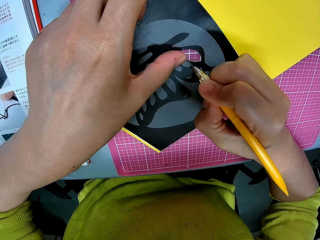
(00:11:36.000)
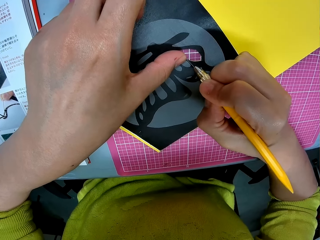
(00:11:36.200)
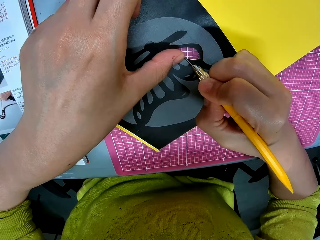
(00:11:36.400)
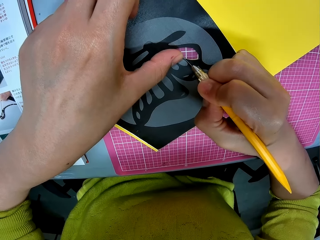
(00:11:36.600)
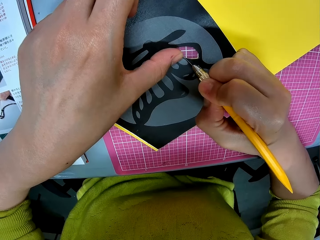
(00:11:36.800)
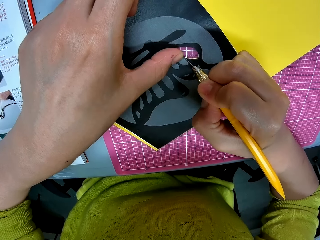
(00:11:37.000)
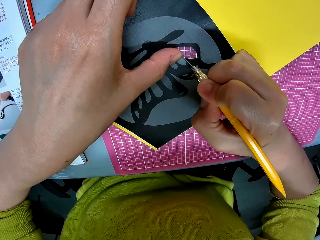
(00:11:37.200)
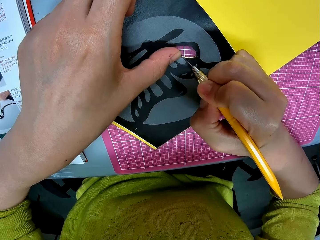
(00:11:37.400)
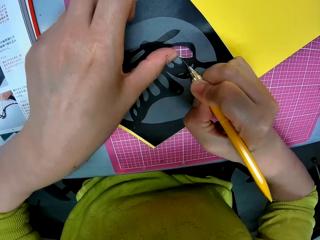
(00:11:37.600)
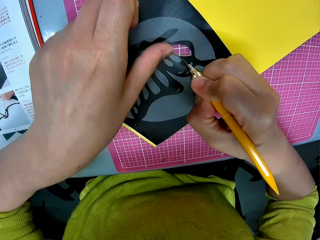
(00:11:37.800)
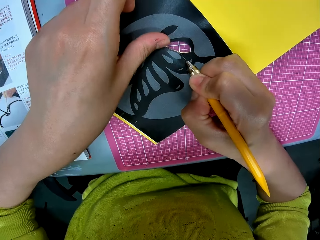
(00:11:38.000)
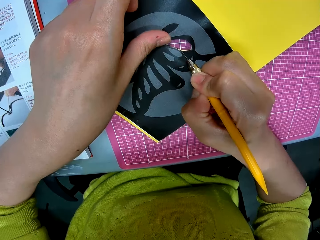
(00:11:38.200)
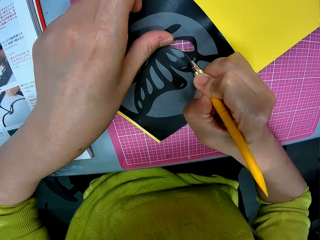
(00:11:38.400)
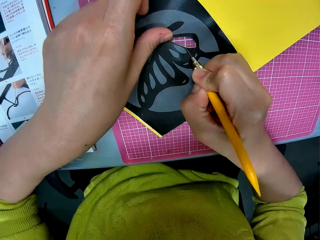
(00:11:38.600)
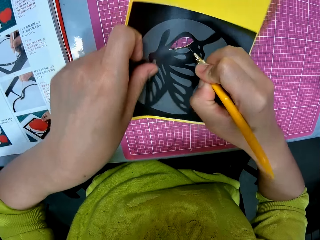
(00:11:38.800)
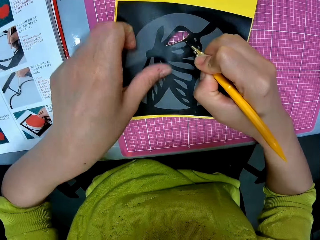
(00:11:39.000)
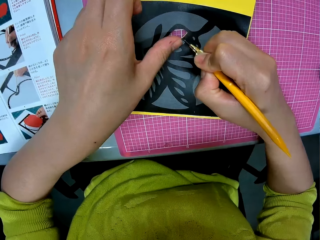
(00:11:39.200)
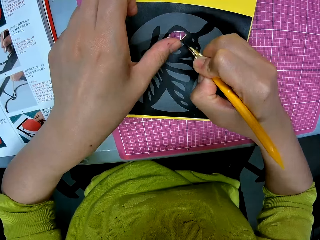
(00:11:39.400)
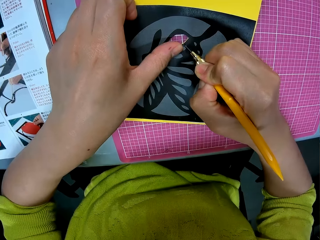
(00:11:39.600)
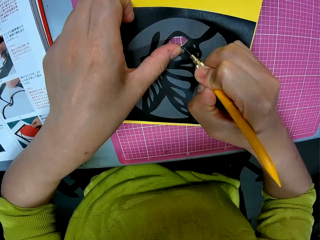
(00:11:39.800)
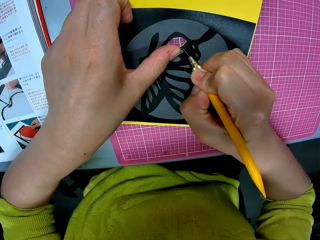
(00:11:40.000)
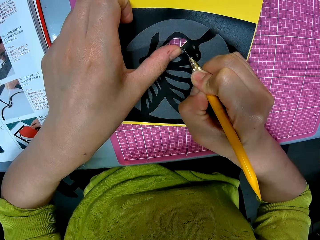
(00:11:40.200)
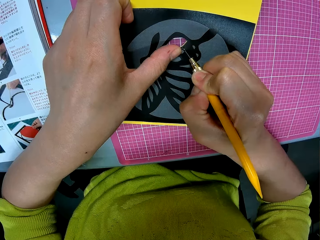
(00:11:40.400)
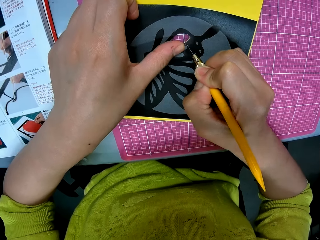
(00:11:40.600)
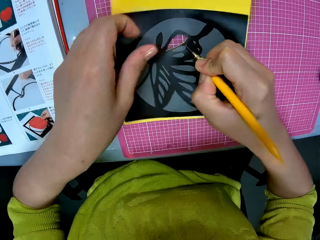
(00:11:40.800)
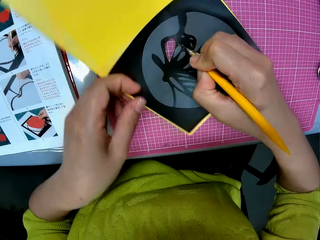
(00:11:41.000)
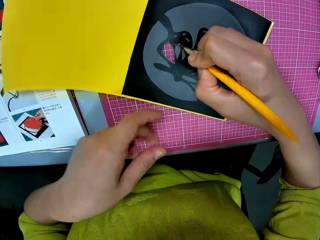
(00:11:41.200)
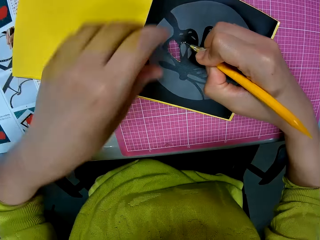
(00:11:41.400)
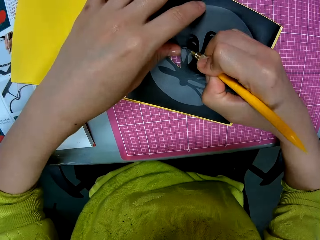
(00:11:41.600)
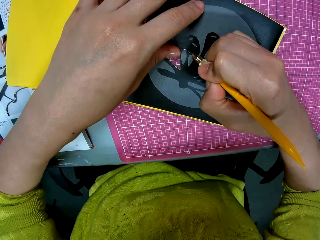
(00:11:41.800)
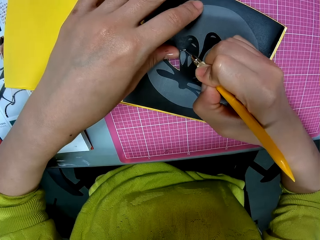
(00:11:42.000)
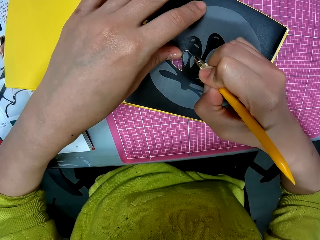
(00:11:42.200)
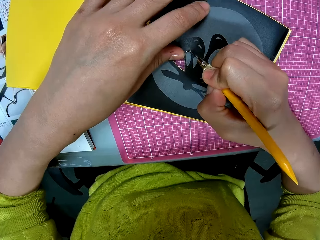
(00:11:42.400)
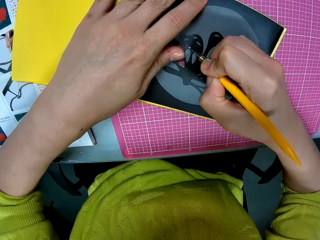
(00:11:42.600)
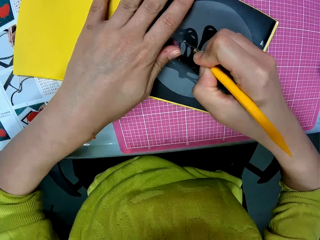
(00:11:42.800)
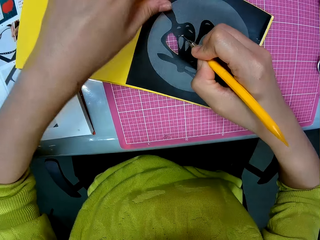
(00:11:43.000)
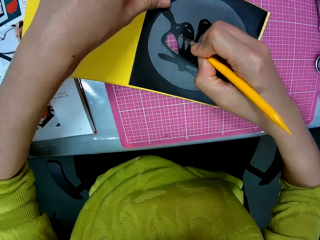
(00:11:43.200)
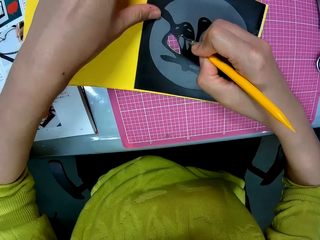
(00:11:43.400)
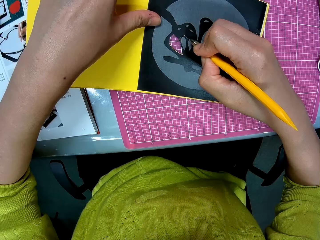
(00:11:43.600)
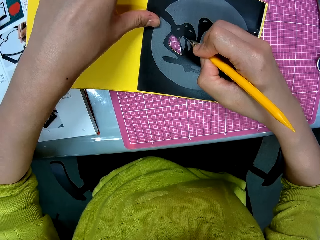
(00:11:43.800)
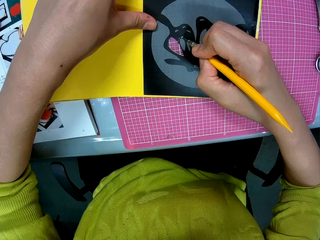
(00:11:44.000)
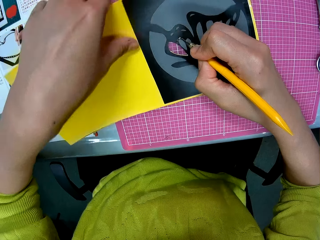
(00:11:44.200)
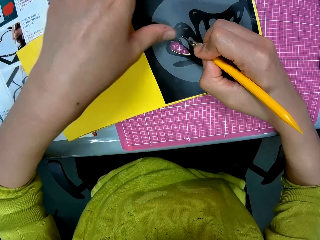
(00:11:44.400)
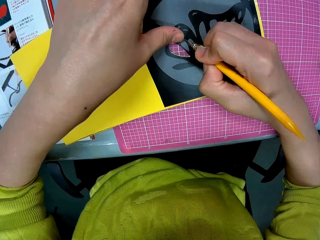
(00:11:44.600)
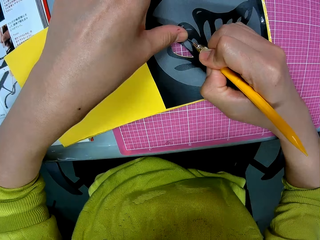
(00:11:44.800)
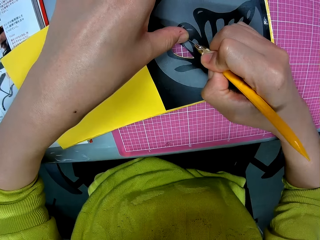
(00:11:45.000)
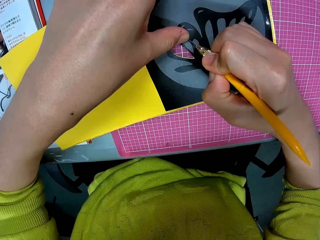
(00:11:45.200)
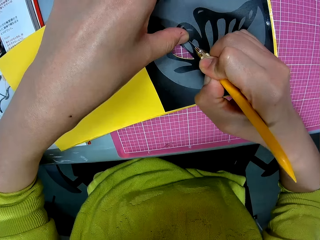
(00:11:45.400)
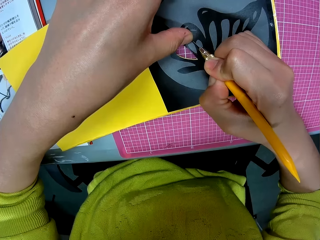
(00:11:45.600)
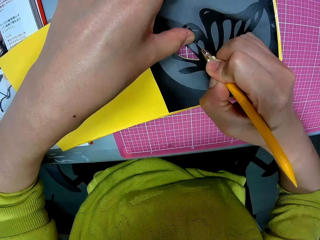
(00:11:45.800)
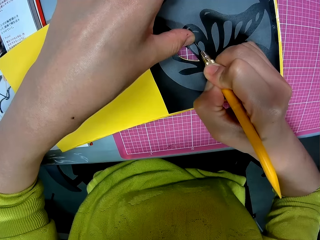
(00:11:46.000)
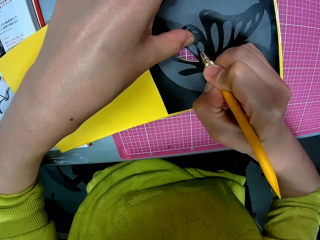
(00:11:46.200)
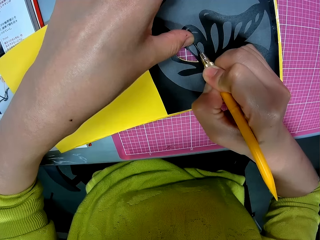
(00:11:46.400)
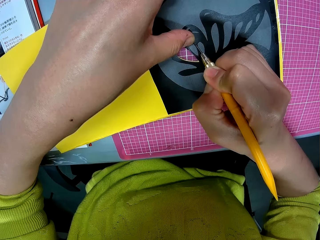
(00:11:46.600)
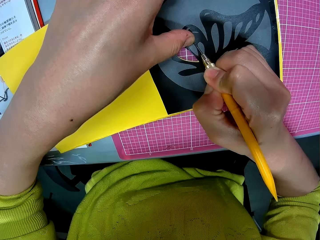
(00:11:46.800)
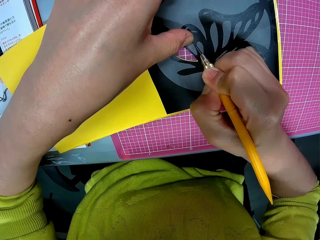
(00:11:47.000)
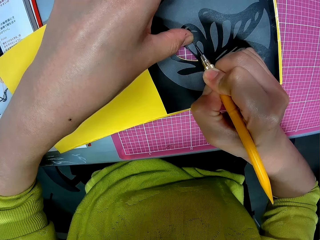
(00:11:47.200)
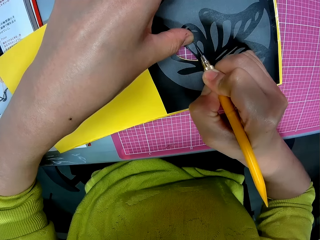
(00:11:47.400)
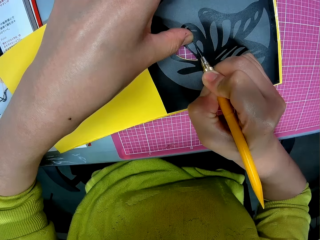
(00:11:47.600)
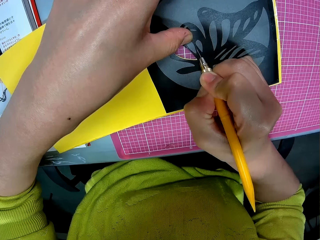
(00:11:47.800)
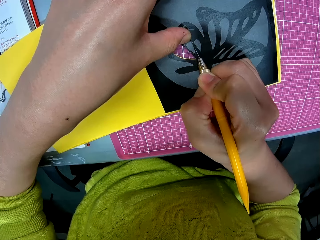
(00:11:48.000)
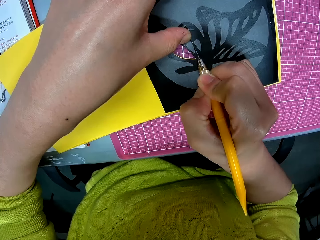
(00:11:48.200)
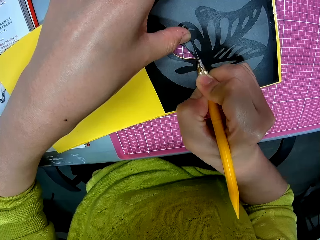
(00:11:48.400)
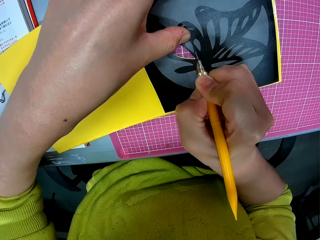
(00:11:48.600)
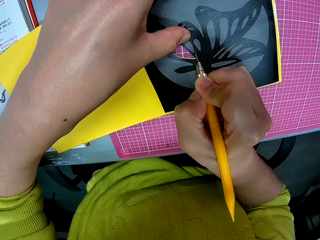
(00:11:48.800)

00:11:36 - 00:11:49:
The camera wearer shapes the cutting paper template with a craft knife. They adjust the cutting paper template. They shape the cutting paper template with the craft knife. They adjust the cutting paper template. They shape the cutting paper template with the craft knife.

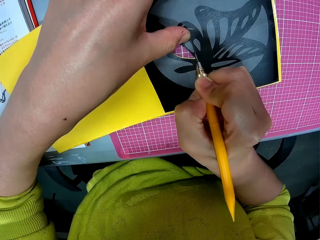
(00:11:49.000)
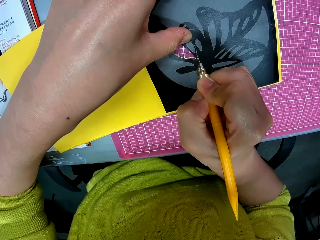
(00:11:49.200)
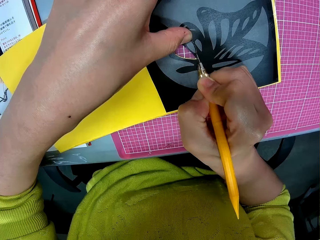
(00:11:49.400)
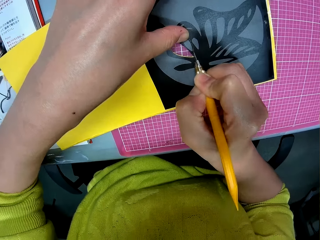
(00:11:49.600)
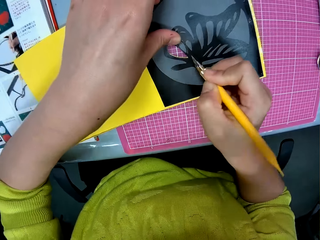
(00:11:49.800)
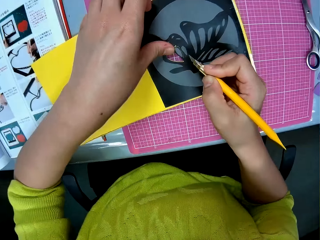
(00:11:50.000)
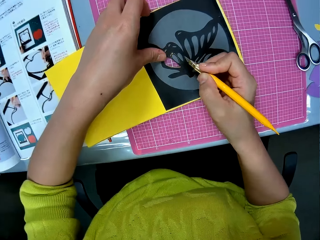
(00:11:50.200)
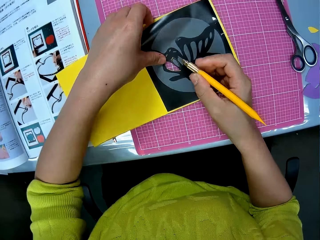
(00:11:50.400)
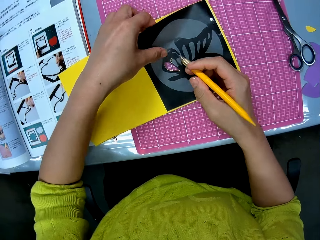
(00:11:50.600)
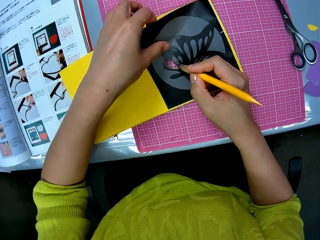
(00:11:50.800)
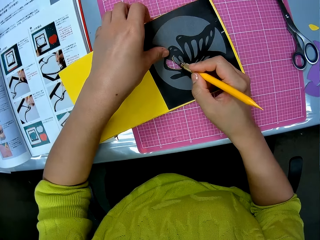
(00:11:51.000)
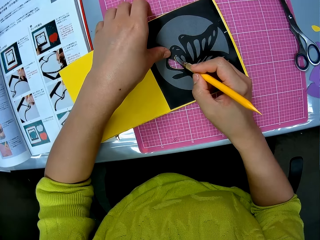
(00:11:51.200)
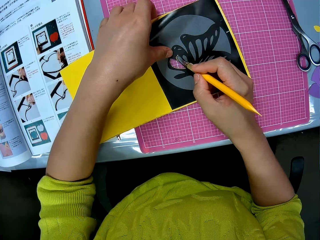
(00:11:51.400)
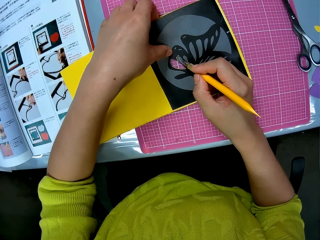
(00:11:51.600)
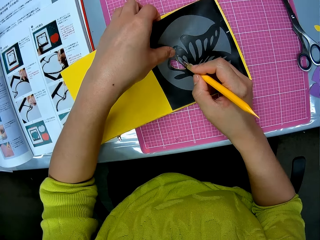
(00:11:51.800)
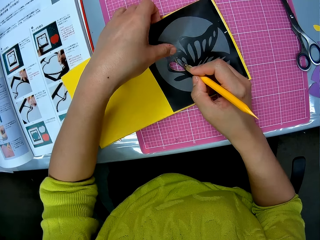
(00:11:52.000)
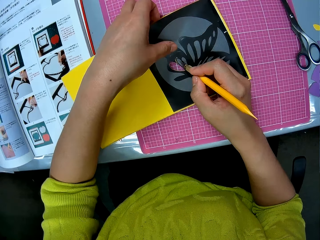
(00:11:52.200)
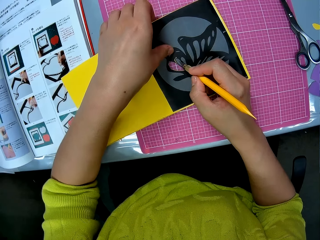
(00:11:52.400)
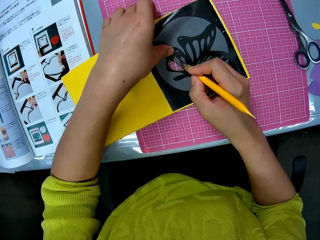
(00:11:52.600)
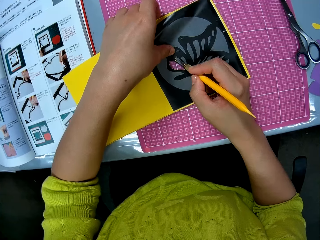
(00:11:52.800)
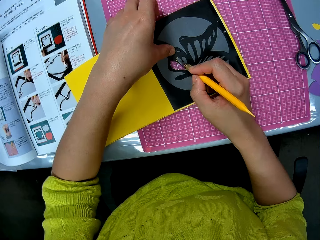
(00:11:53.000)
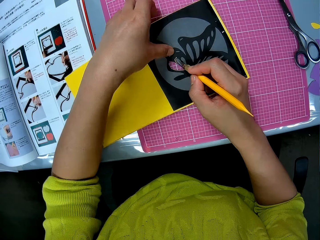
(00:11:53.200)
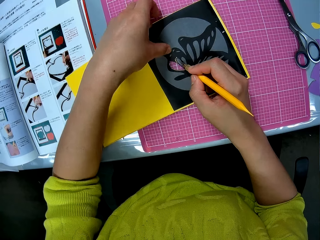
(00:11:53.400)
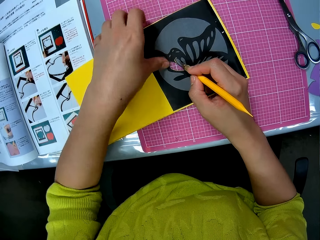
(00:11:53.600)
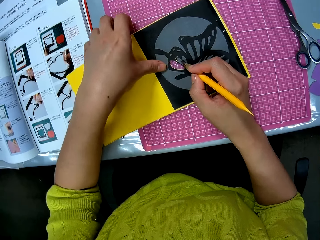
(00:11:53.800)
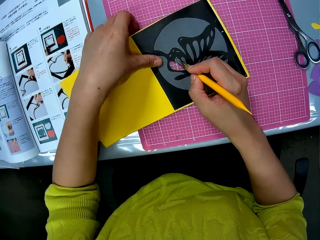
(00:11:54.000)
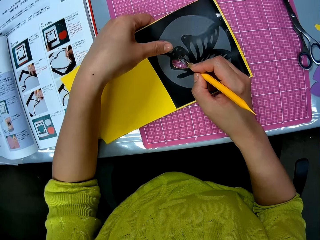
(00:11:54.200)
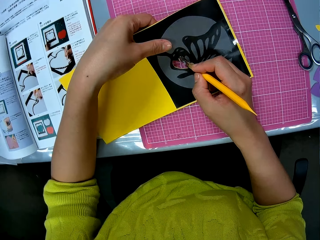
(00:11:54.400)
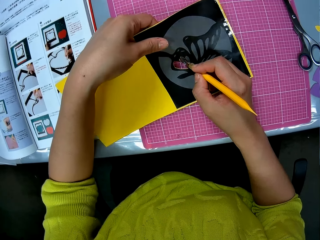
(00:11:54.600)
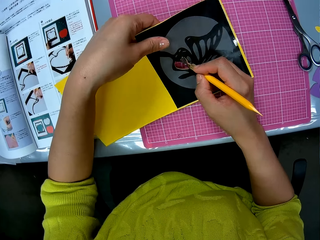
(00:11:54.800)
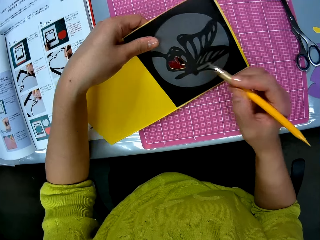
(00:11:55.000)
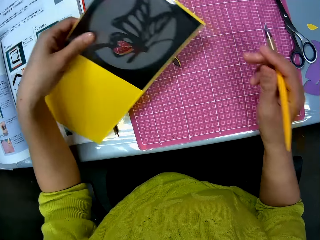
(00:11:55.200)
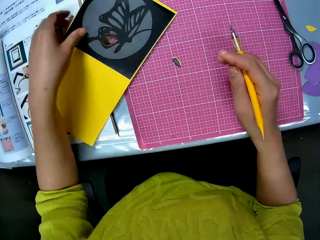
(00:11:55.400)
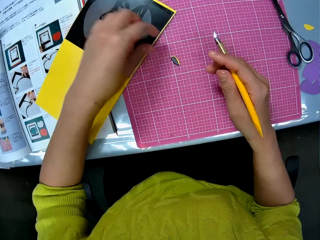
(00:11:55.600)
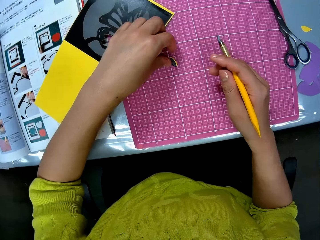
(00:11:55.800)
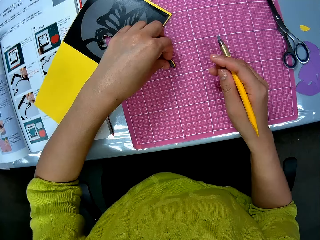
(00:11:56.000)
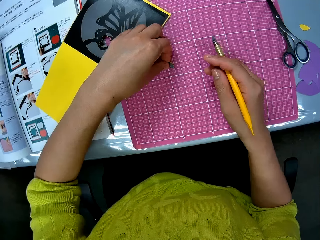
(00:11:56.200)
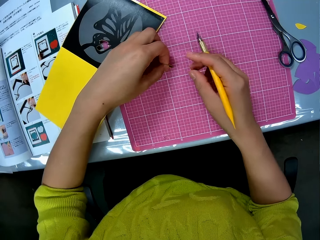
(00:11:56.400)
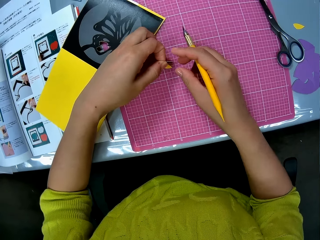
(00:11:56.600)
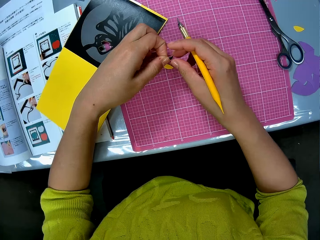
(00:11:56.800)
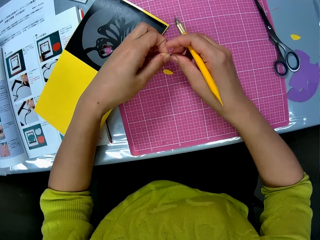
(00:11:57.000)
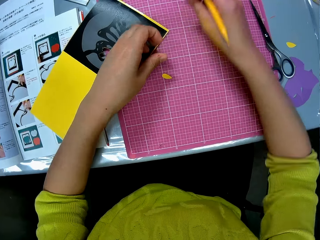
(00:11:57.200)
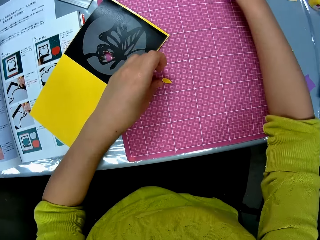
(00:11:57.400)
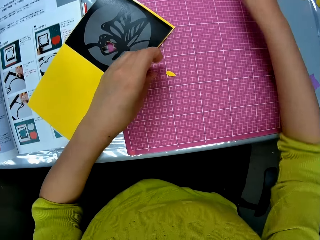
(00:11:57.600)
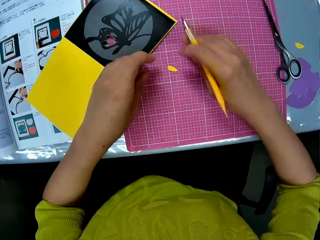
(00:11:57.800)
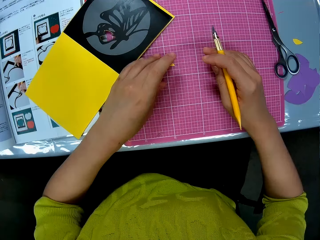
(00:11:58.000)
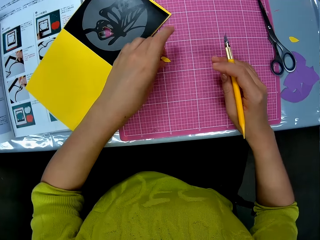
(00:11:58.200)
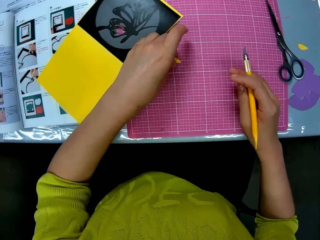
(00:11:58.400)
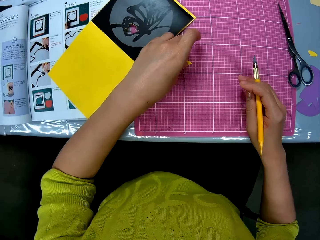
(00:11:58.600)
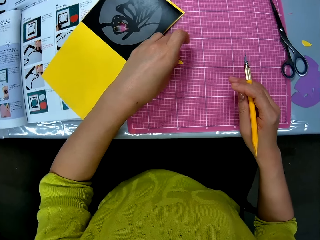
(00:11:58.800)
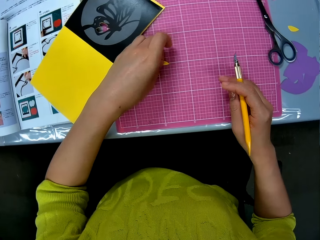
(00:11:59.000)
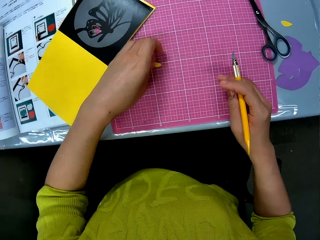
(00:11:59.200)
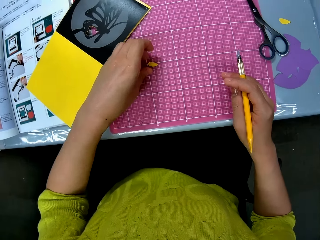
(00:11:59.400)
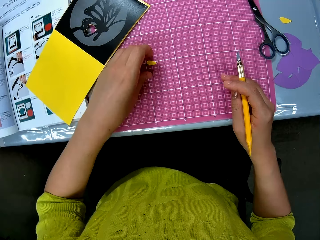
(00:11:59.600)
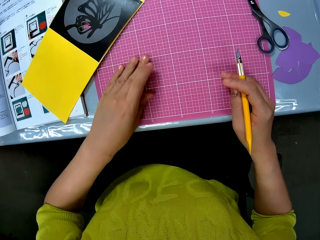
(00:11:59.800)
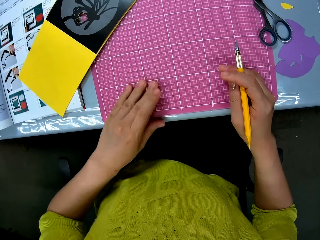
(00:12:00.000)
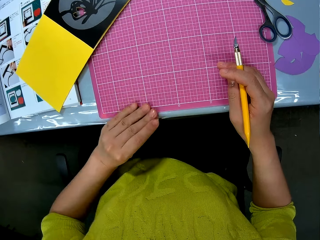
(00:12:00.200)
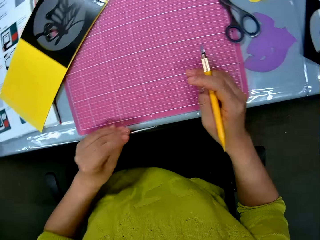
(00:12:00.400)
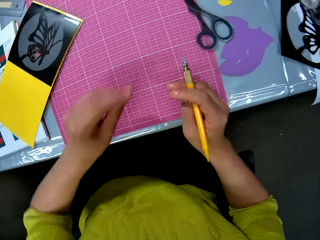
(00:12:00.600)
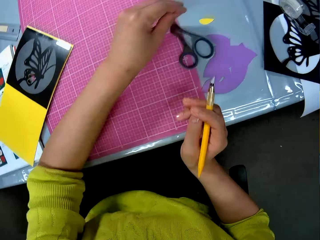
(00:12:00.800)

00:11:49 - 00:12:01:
The camera wearer adjusts the cutting paper template. They remove the cutout from the papercraft. They move the cutting paper template. They pick up the piece of the cutting paper template. They exchange the hand holding the piece of the cutting paper template. They put down the piece of the cutting paper template on the table. They pick up the piece of the cutting paper template.
